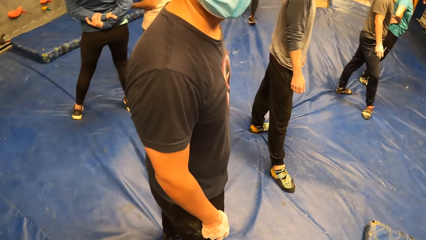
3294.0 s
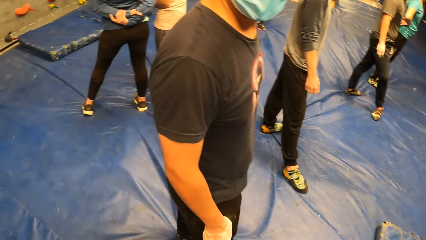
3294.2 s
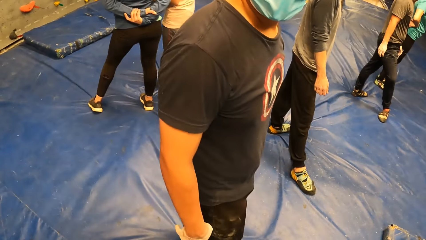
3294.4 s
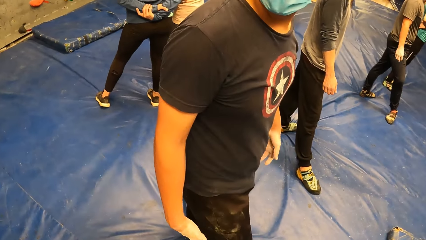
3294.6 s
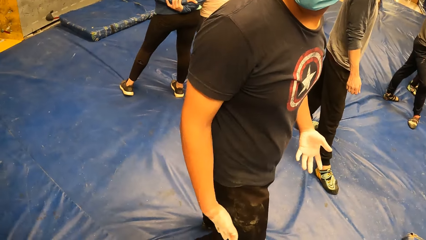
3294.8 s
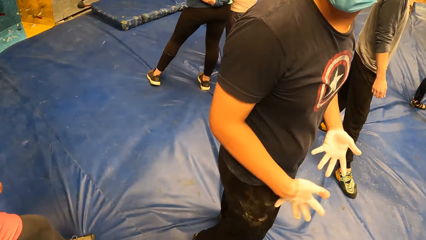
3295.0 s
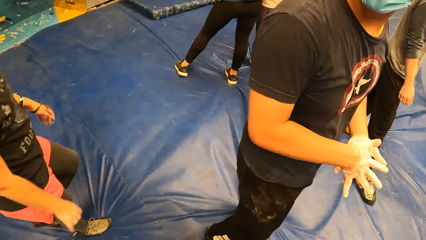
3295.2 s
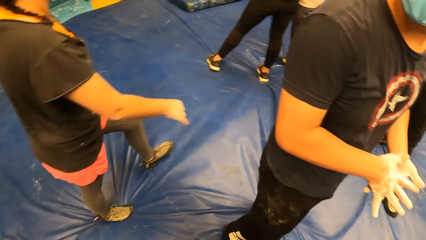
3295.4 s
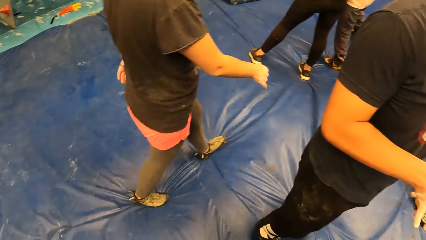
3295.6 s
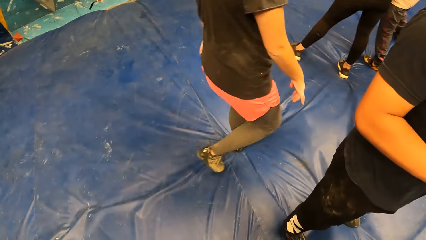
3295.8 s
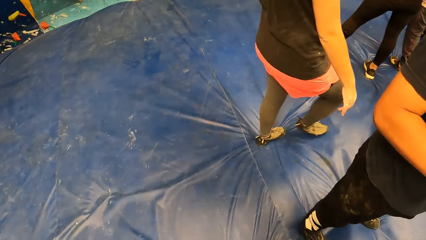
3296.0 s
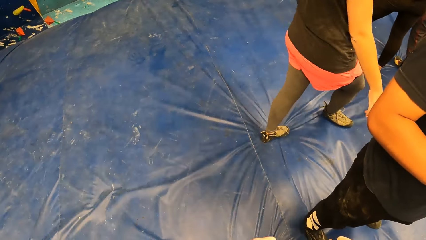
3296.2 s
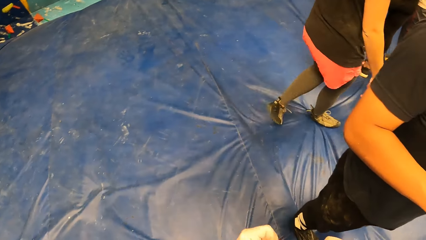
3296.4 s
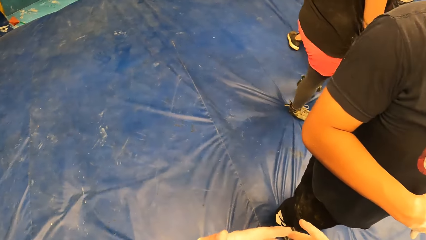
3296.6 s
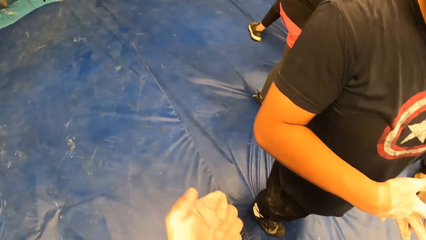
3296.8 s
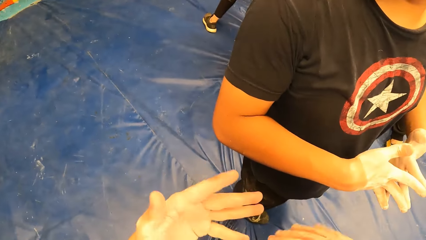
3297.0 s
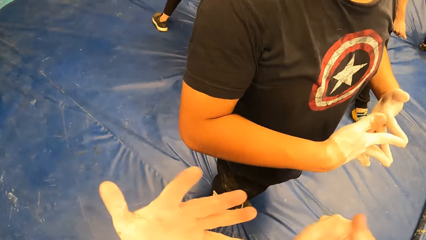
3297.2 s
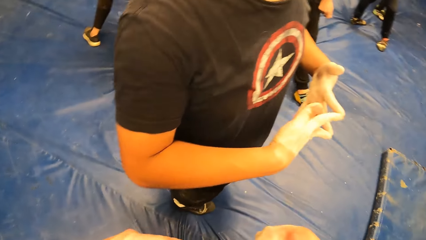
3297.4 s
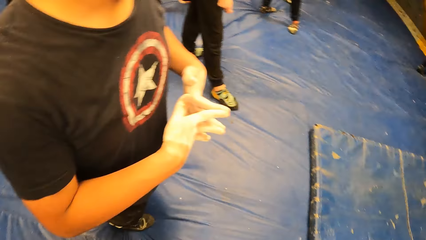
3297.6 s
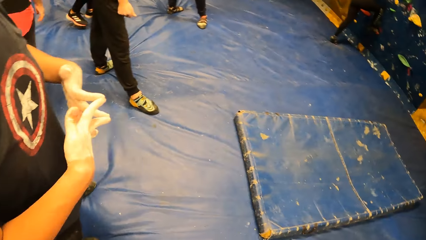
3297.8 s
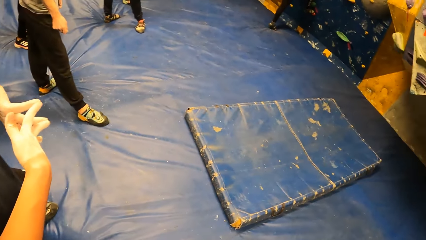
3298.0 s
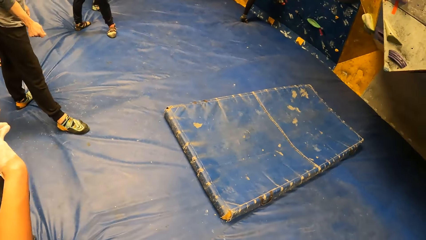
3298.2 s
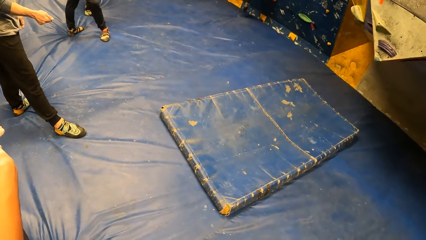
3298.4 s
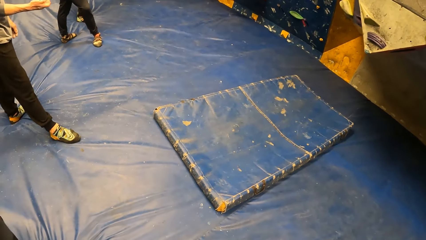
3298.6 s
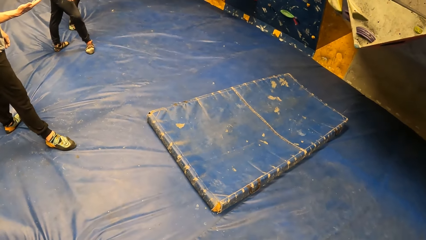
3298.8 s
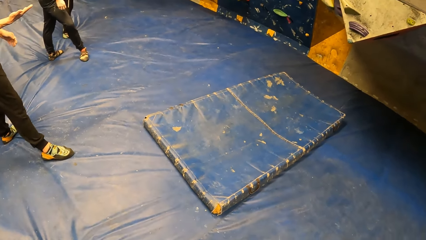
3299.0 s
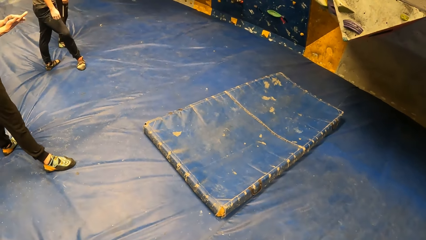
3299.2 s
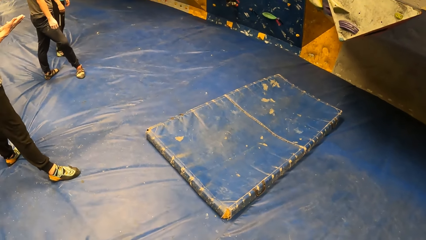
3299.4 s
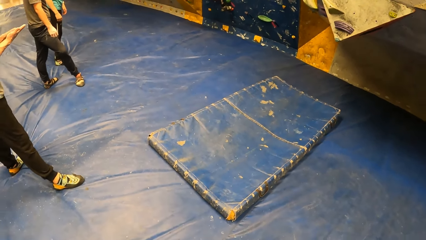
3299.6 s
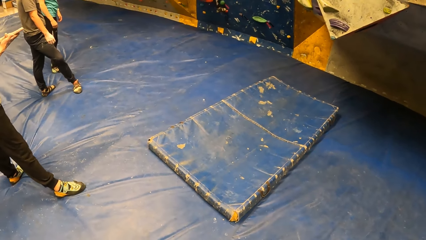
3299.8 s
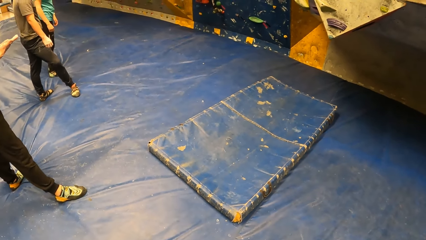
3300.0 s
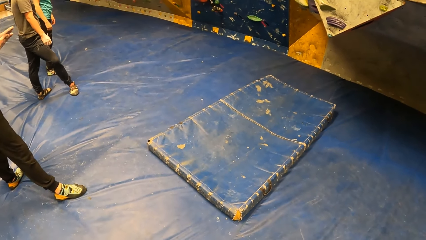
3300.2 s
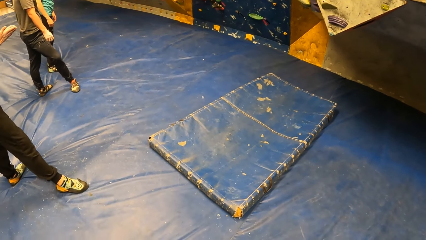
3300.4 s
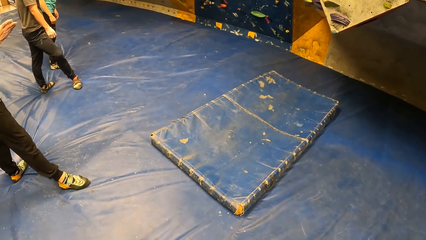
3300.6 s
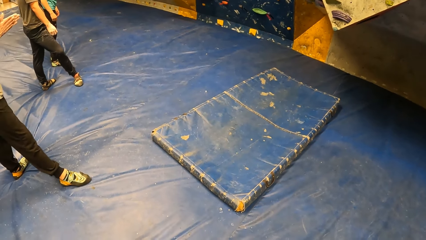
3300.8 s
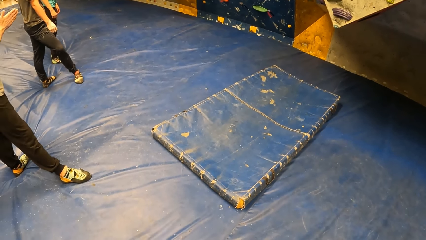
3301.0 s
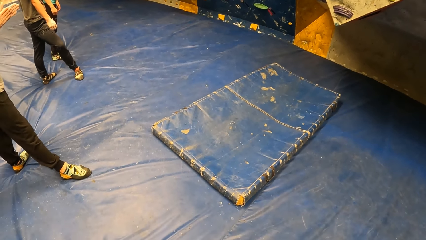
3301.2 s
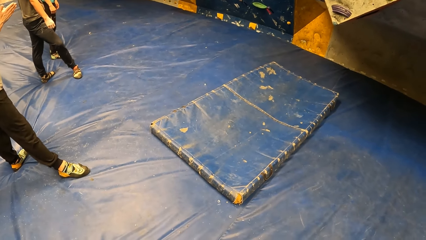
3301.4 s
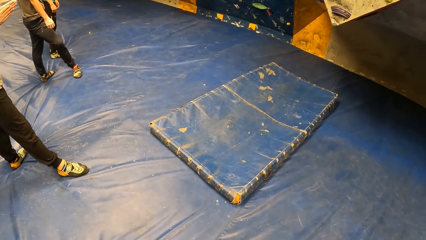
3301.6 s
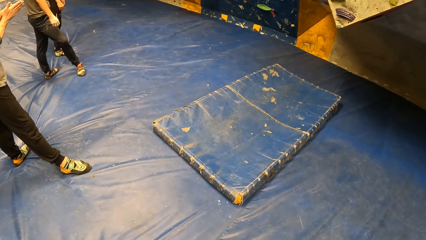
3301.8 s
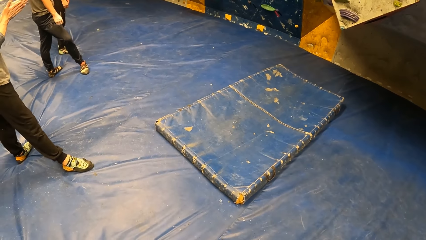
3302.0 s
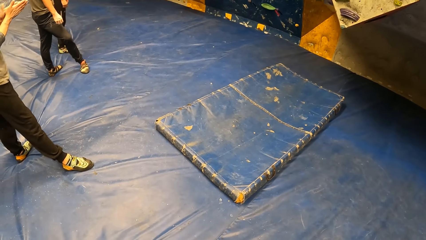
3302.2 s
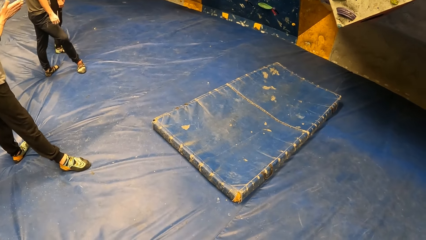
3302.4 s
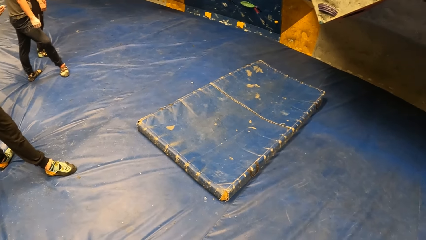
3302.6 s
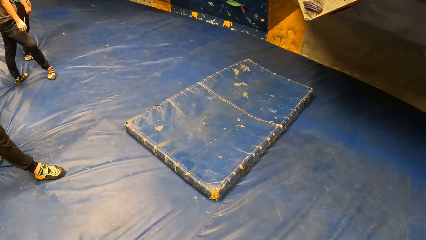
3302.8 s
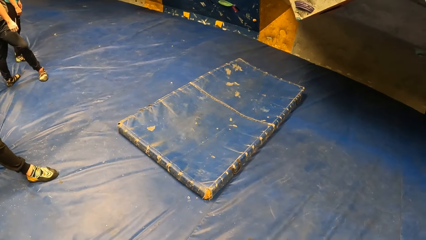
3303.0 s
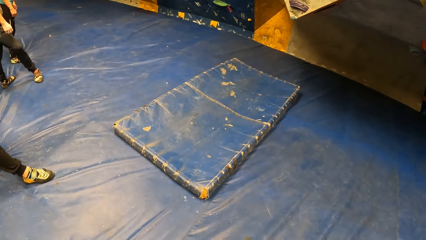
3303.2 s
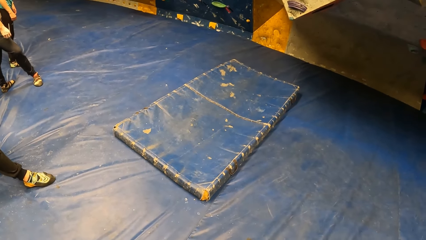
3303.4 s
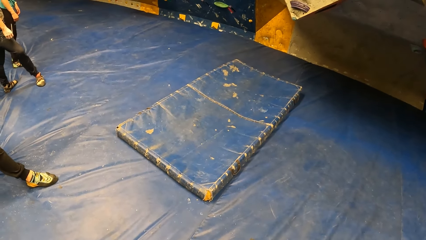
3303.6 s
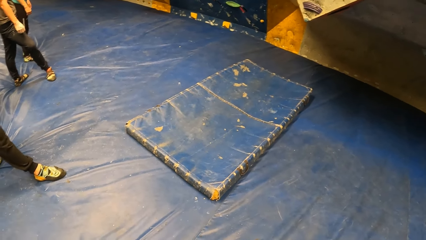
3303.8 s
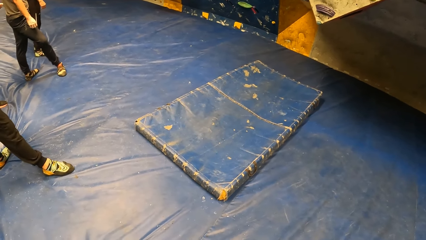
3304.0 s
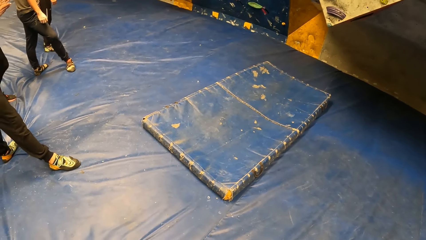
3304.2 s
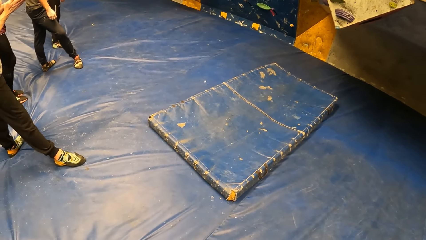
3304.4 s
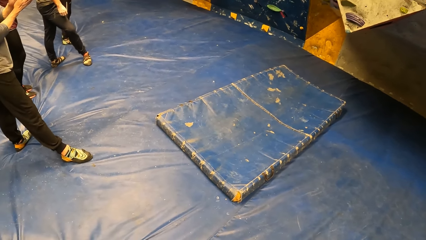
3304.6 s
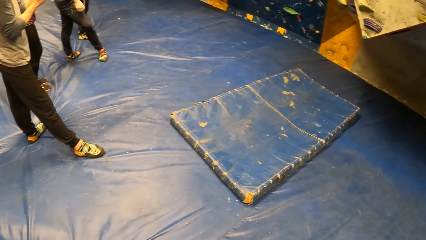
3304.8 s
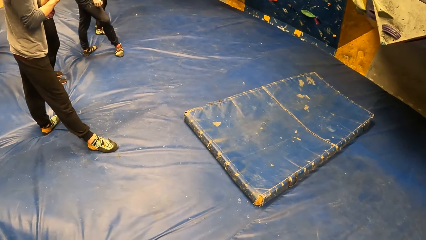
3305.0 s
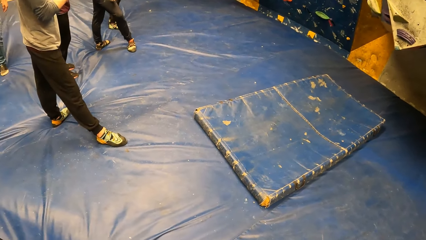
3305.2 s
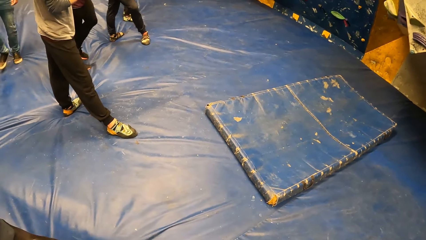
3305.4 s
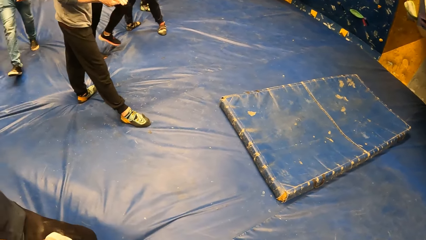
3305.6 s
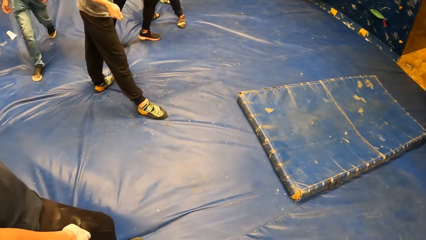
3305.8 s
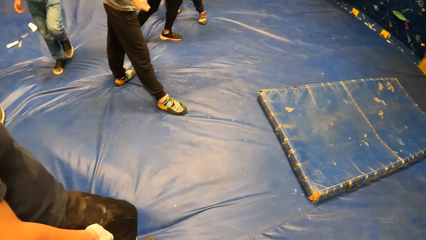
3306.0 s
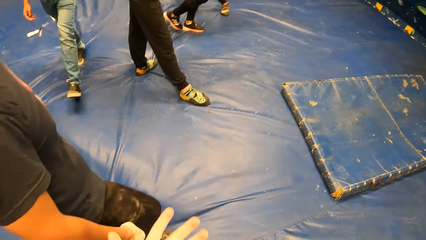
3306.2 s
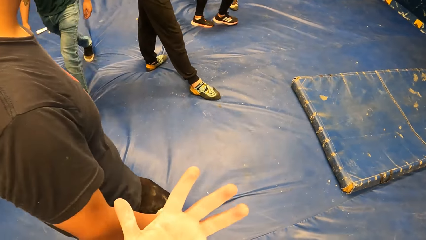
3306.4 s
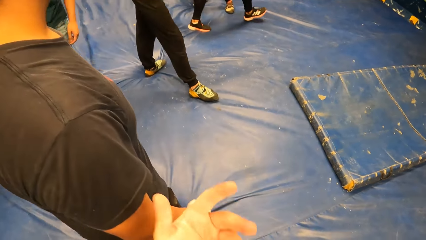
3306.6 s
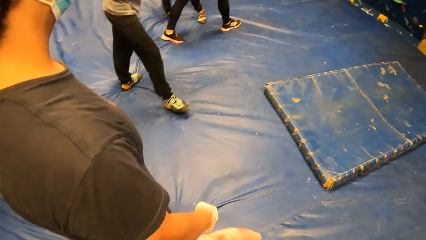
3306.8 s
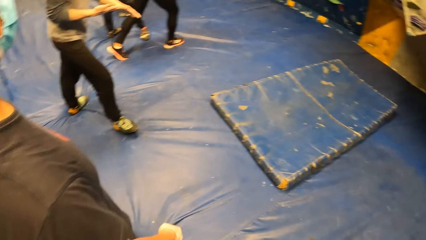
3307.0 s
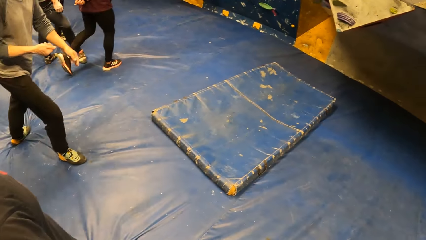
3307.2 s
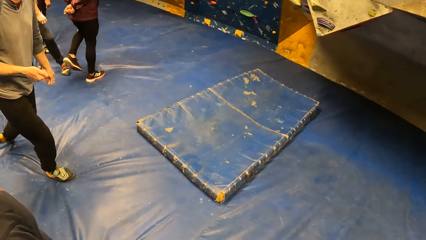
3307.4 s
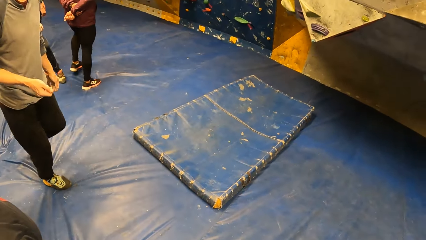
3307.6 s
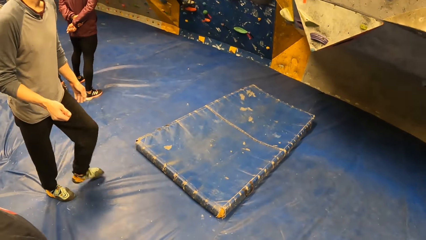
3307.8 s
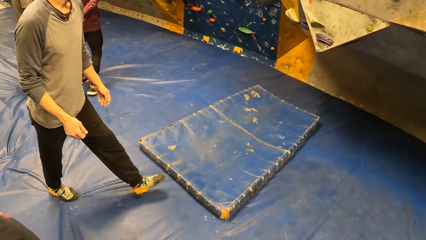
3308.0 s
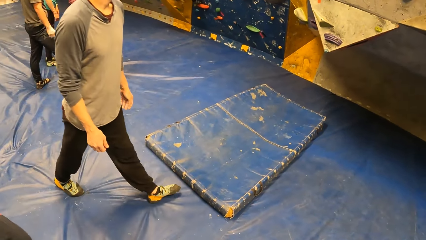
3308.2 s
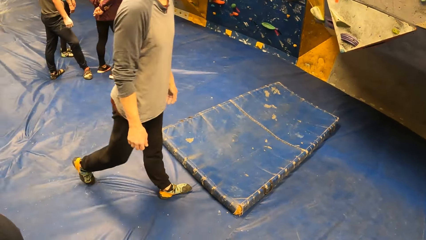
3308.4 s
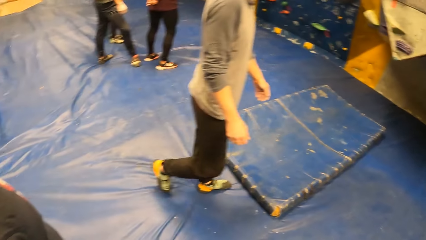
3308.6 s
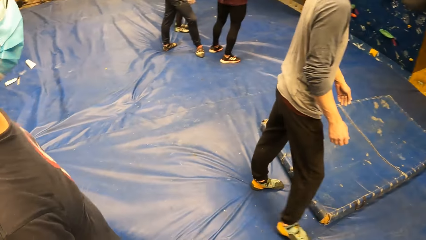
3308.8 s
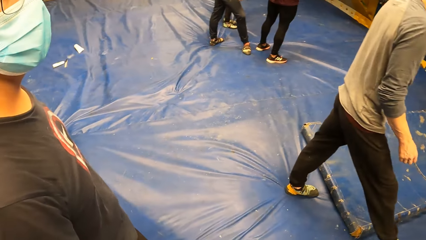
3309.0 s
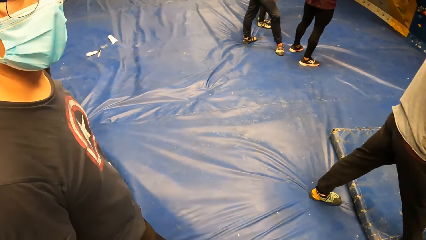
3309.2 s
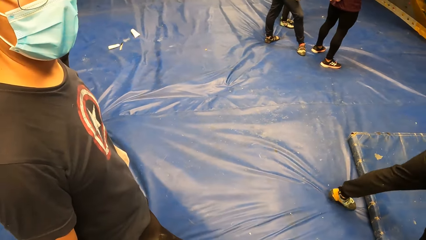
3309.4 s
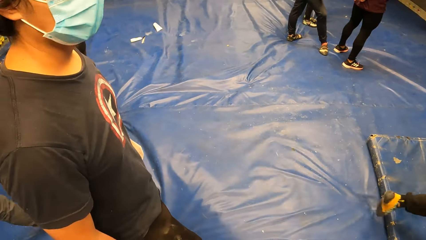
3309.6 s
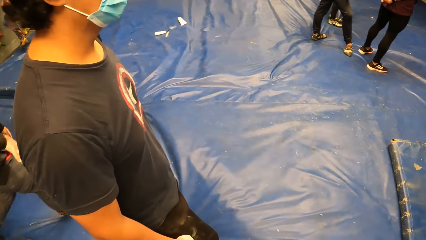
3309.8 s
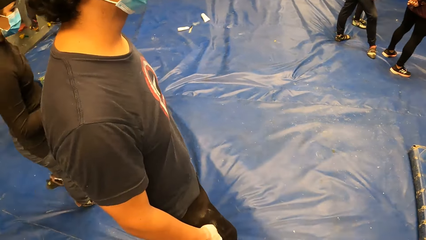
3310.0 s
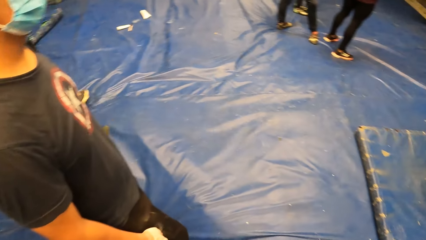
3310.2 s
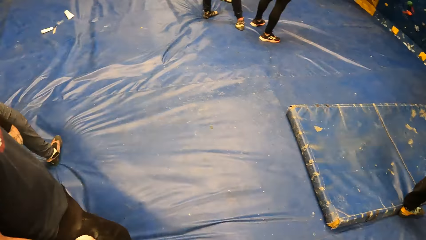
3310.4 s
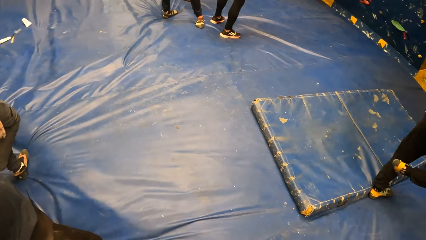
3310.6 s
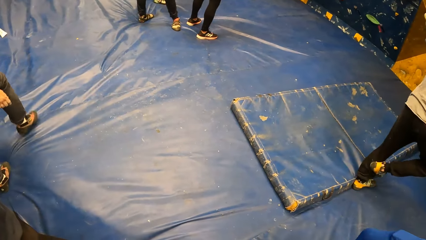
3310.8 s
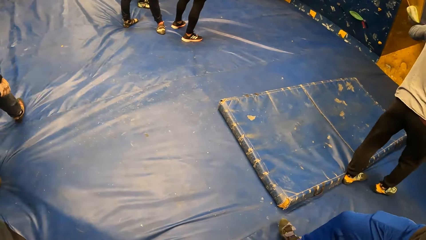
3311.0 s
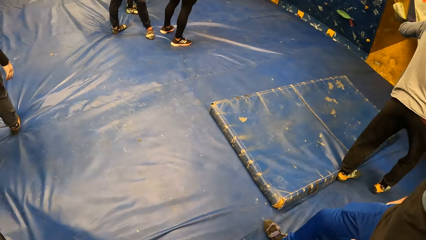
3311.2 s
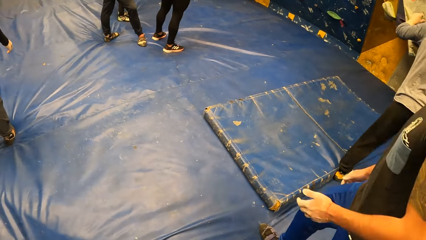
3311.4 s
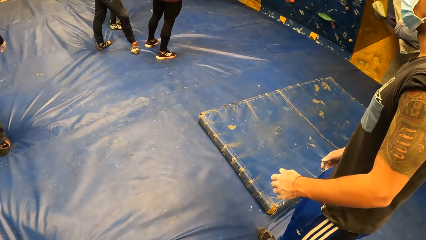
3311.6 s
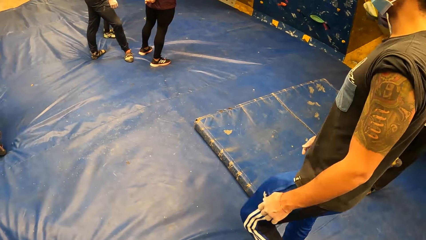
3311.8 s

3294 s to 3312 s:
A man gestures his hand. A woman walks past the camera wearer. The camera wearer gestures his hands. Another man rubs both palms together. The camera wearer gestures his hands again. The other man walks on the bouncing castle and walks past the camera wearer. A third man walks past the camera wearer. The second man holds the climbing board.
